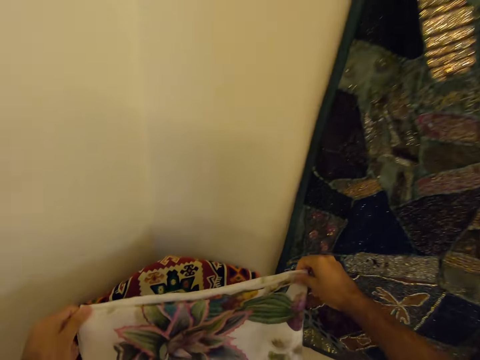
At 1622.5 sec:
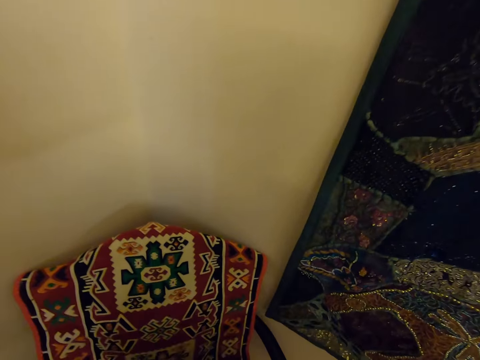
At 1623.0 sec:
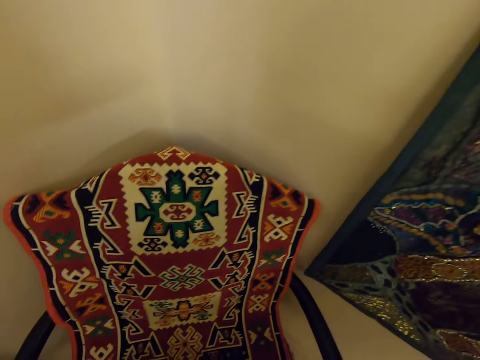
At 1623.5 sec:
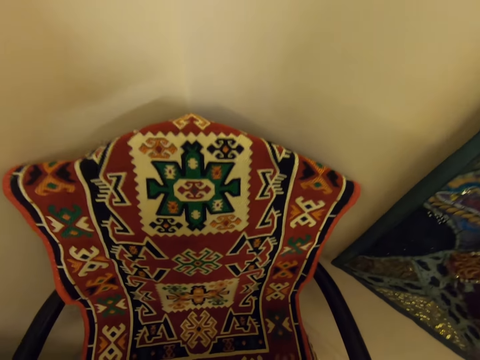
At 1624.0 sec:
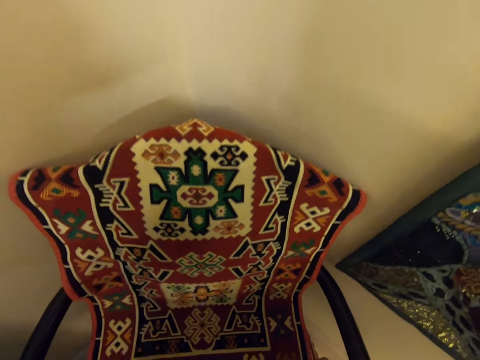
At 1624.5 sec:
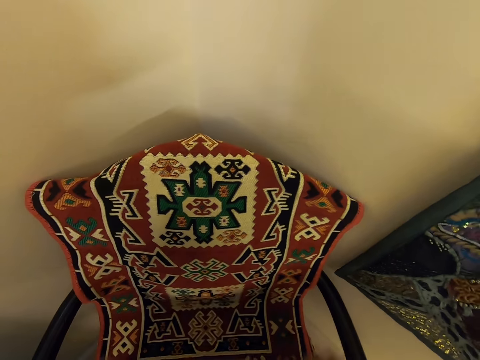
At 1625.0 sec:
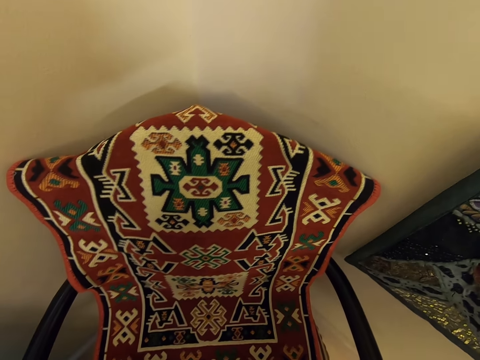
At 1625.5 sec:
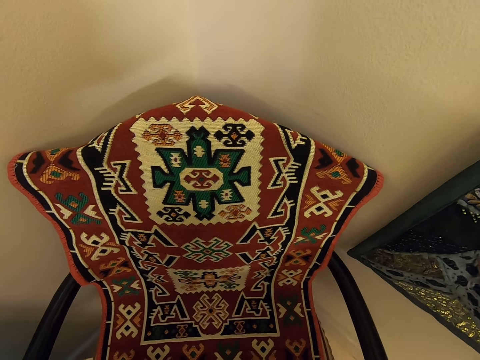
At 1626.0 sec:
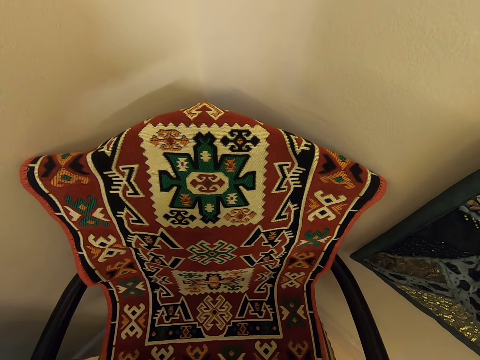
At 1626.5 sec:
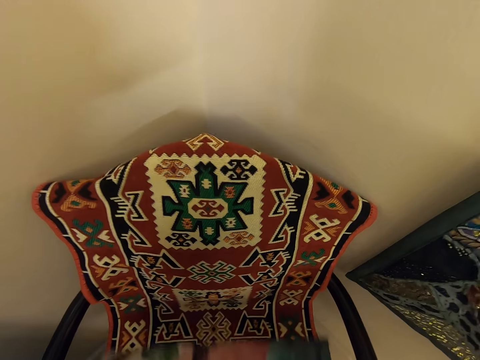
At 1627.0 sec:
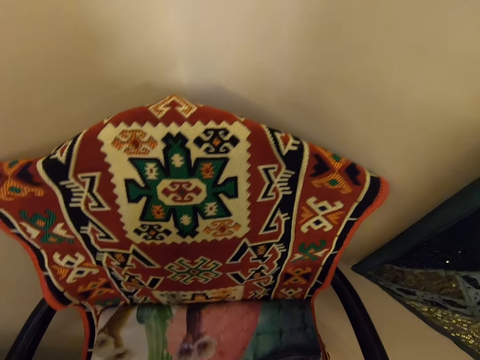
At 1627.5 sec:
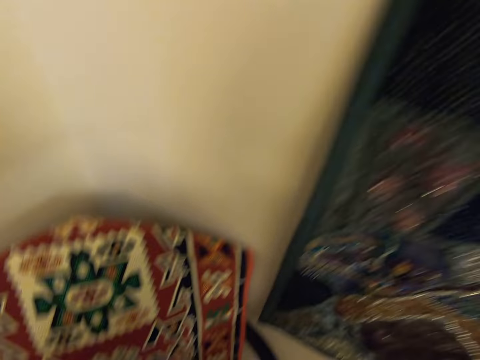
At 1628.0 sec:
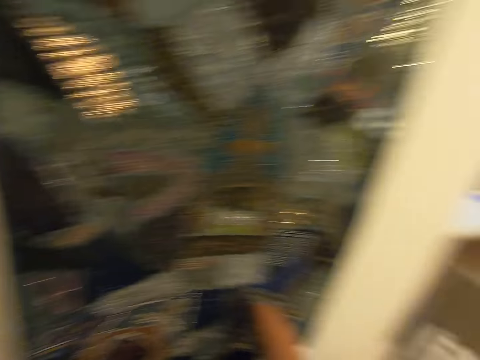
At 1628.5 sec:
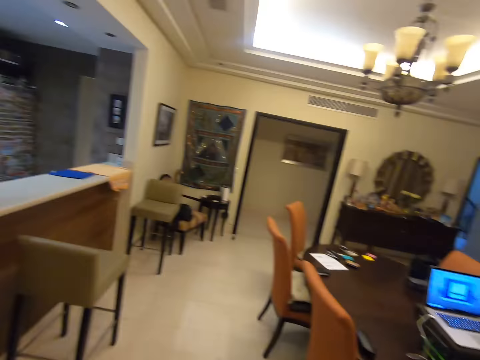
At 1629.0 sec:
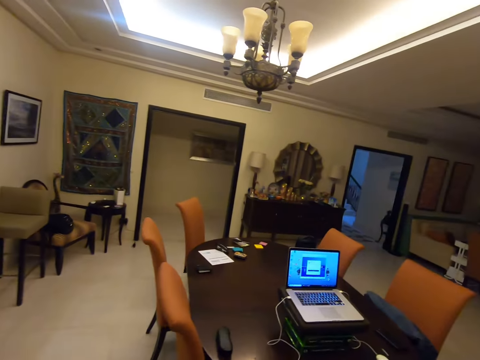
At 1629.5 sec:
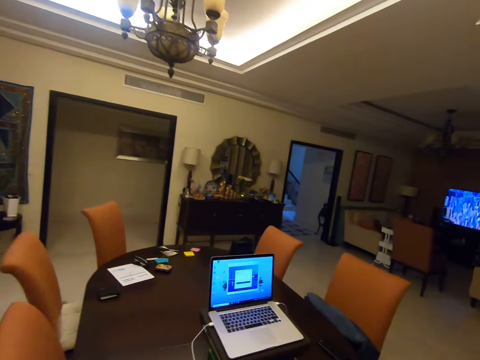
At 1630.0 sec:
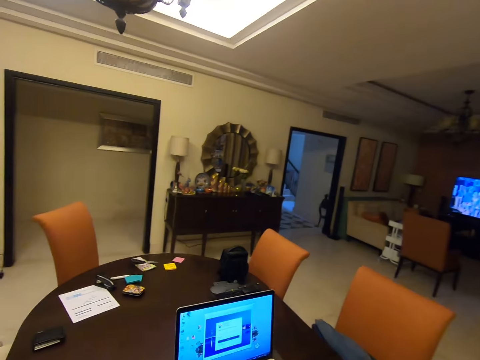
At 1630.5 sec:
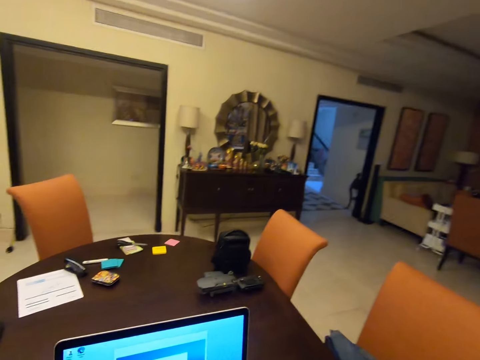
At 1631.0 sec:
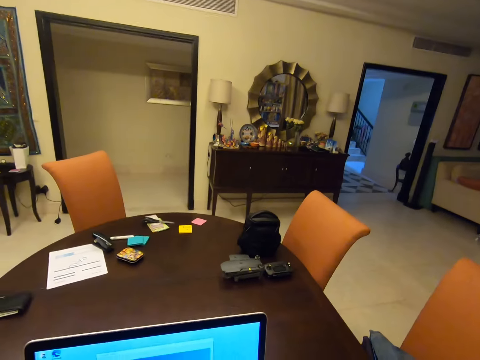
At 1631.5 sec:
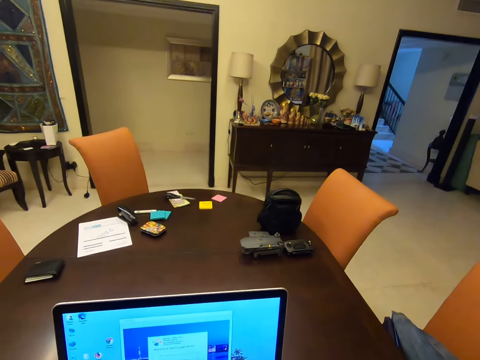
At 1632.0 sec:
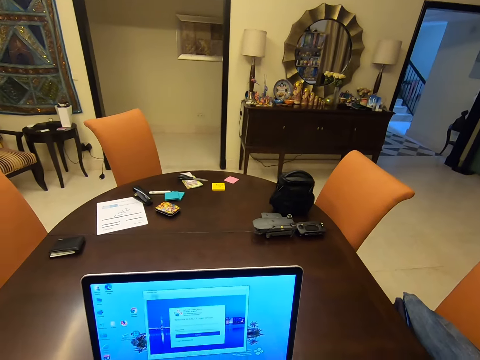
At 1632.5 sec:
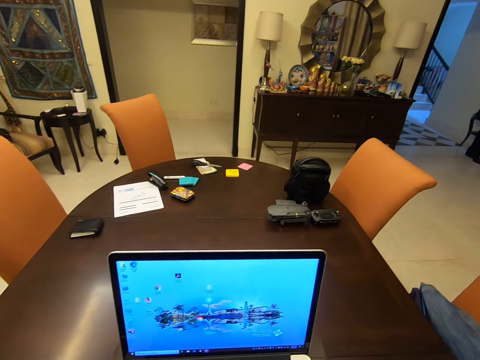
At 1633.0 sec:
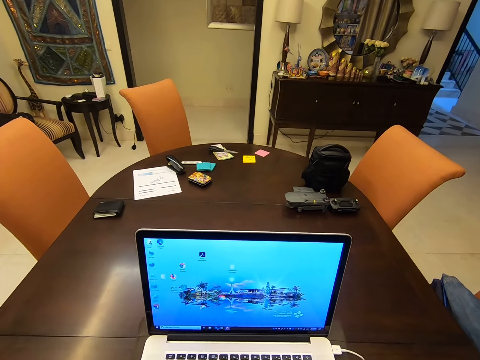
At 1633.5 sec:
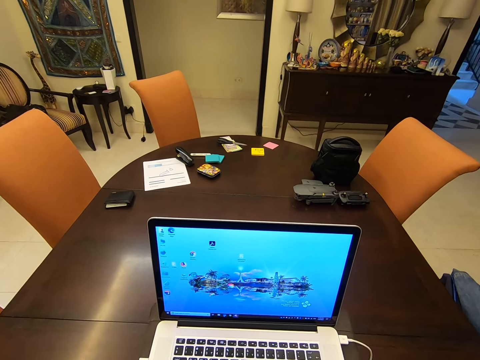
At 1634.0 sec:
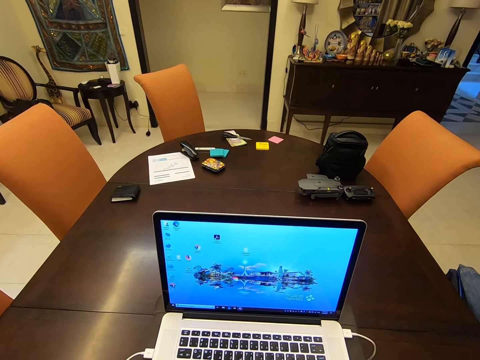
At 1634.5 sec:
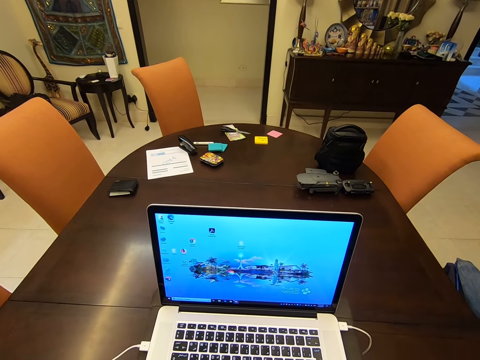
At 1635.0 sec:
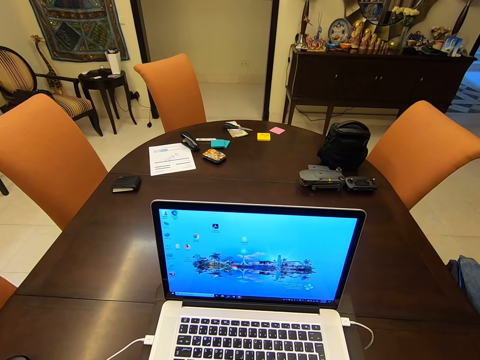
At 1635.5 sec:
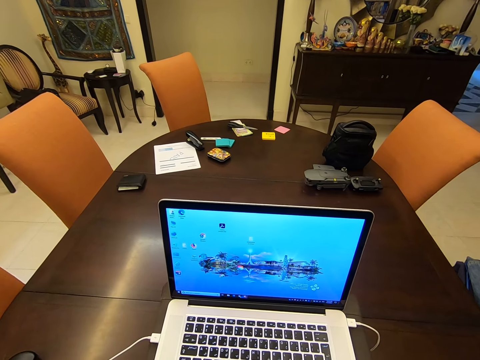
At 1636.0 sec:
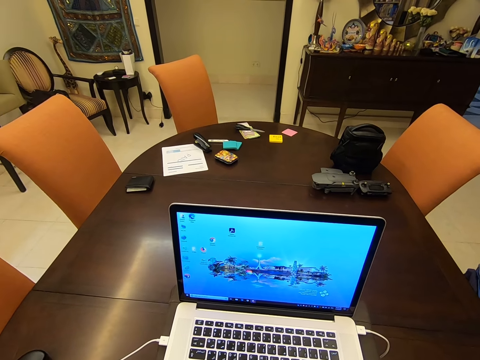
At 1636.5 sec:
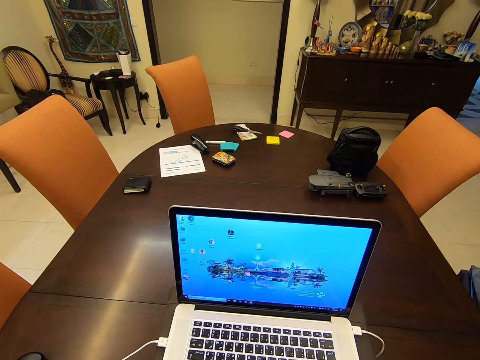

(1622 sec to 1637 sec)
The camera wearer looks at the cloth. They place the cloth on the seat. They fold the cloth on the seat. They place the cloth on the seat. They look at the laptop. They walk. They stand near the laptop. They operate the laptop.

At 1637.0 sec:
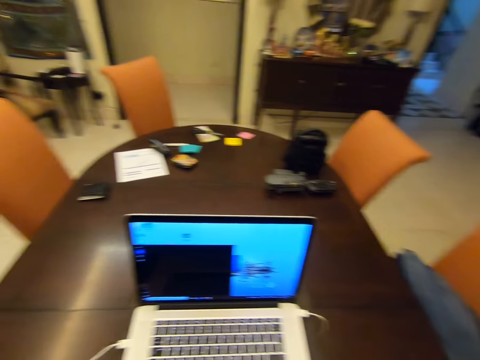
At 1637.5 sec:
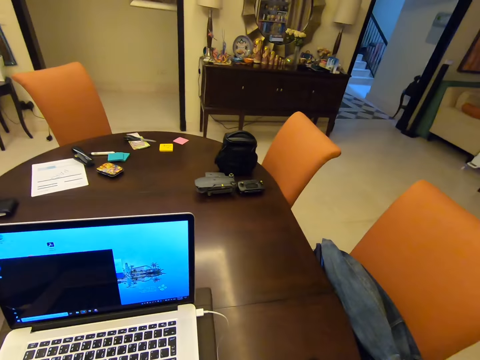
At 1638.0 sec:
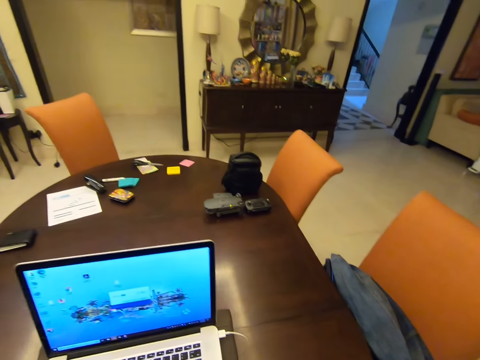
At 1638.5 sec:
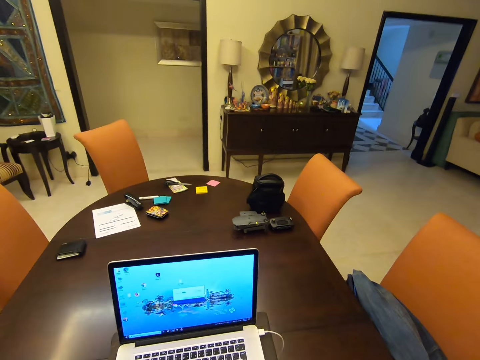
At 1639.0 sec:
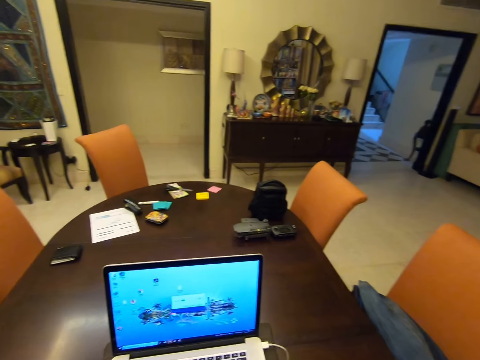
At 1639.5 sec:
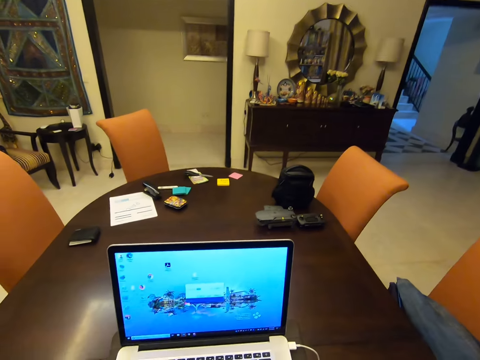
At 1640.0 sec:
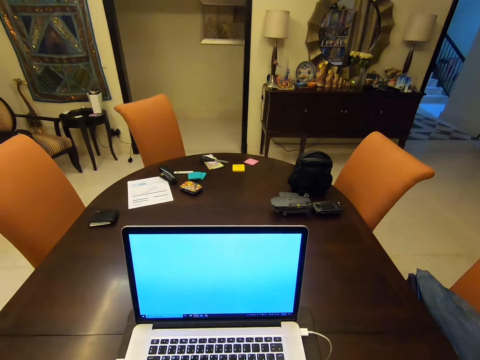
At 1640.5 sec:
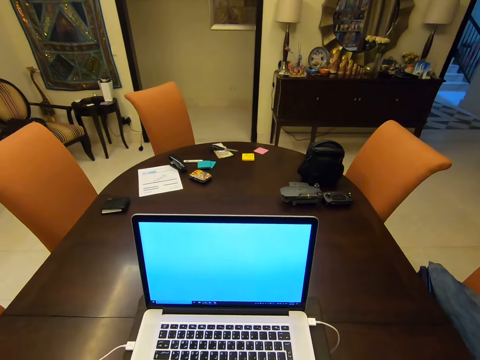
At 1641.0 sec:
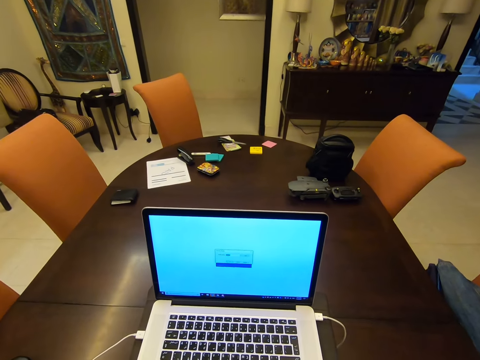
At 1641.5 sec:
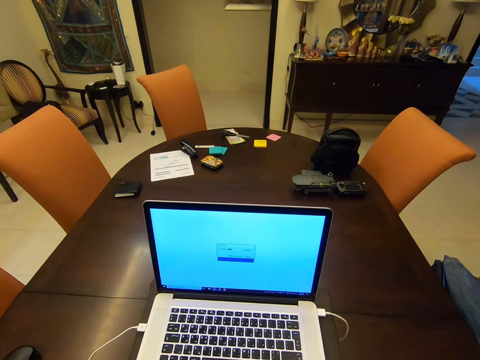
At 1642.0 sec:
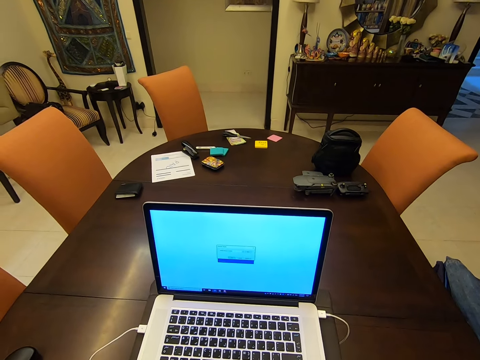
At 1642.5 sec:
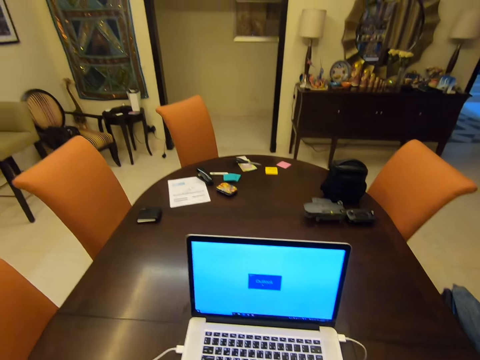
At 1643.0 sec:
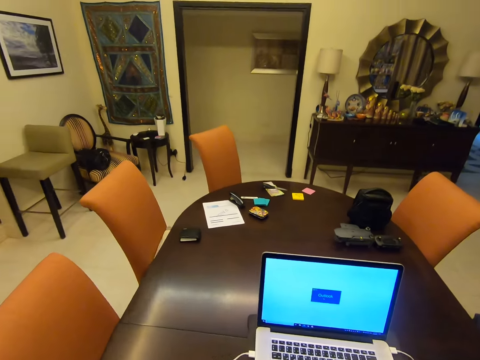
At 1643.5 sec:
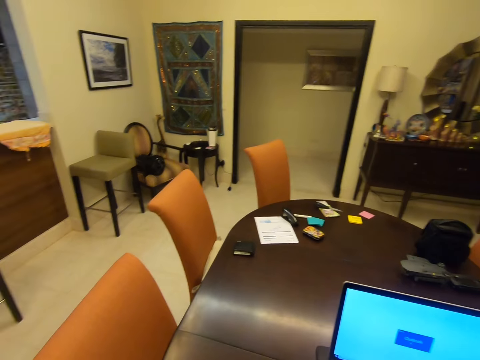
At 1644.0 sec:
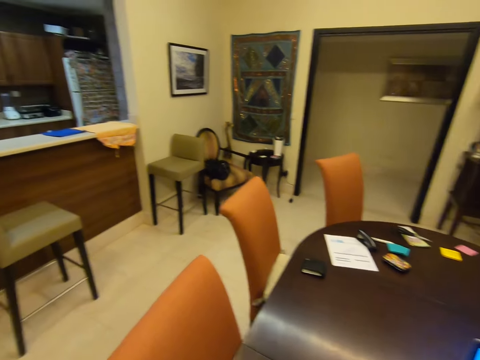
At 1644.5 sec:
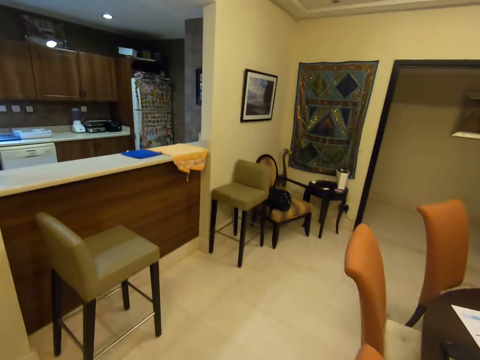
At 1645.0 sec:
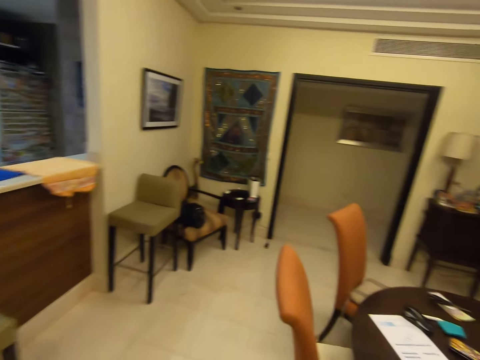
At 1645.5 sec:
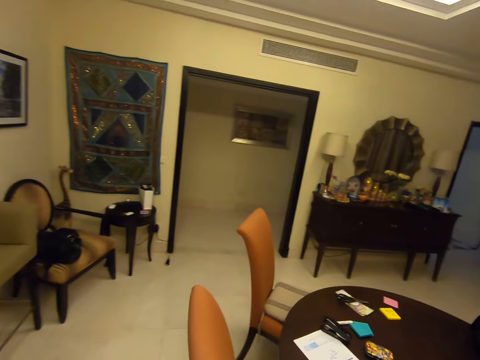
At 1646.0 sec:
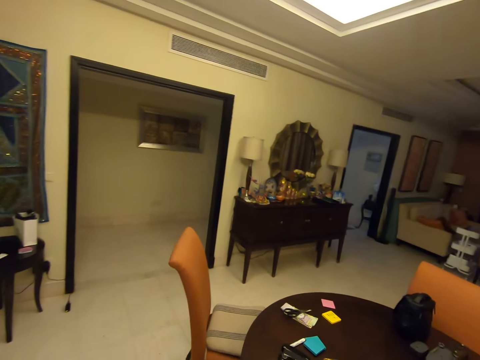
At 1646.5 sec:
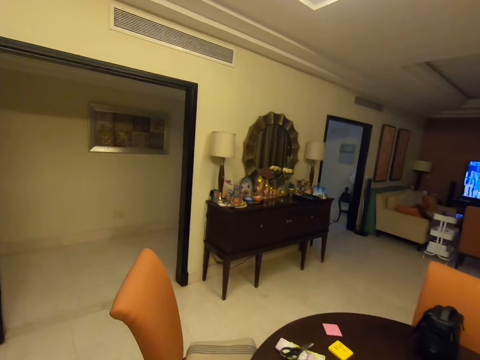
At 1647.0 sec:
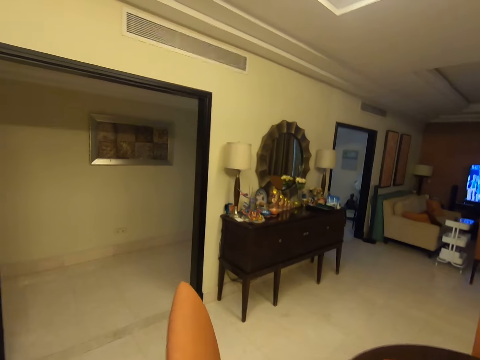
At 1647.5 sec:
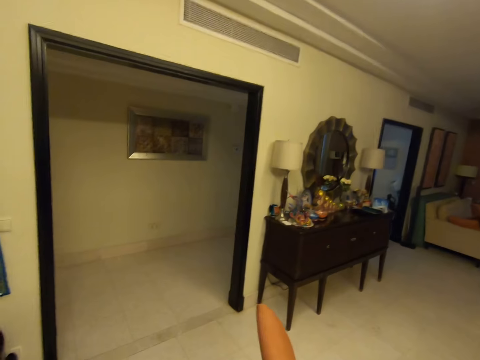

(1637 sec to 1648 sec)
The camera wearer walks around the house. They look around.
